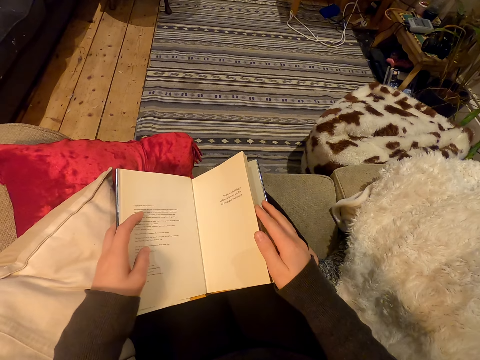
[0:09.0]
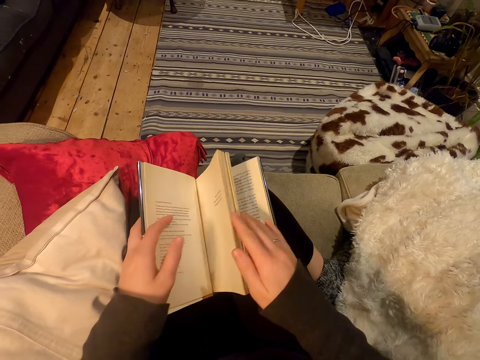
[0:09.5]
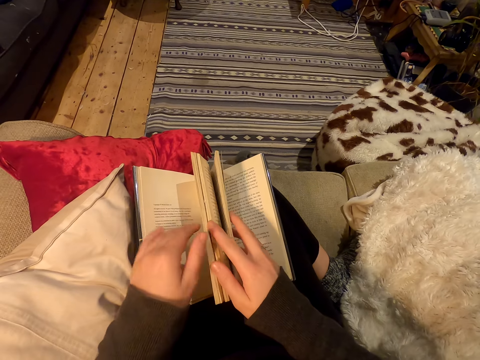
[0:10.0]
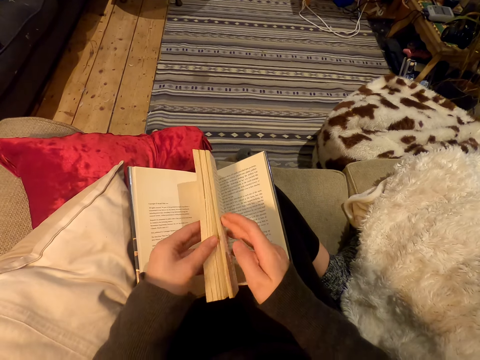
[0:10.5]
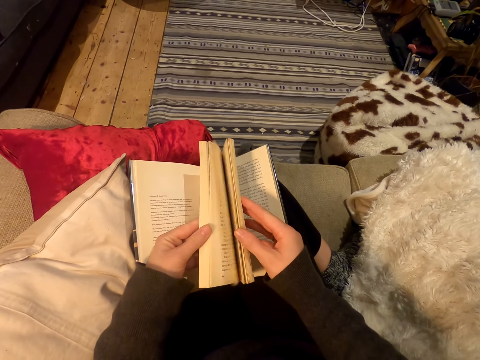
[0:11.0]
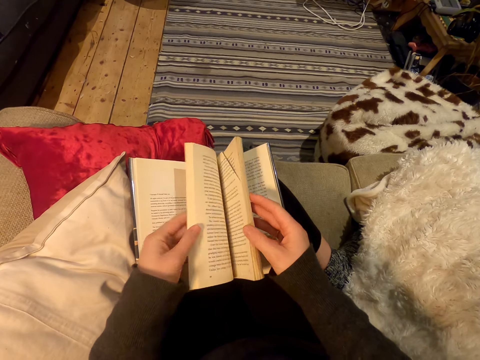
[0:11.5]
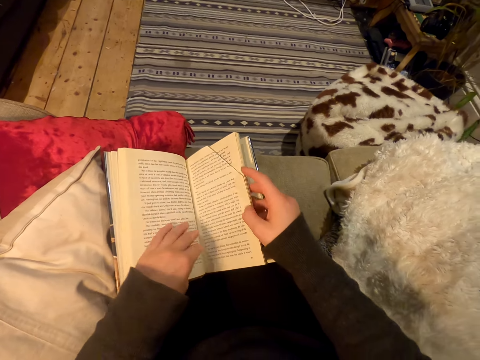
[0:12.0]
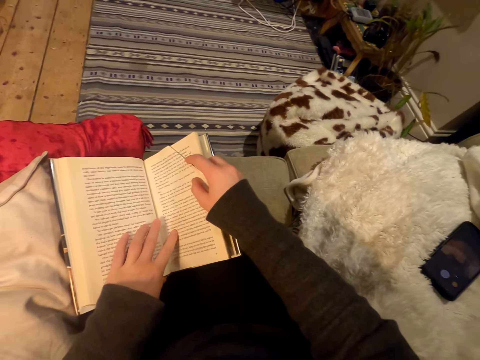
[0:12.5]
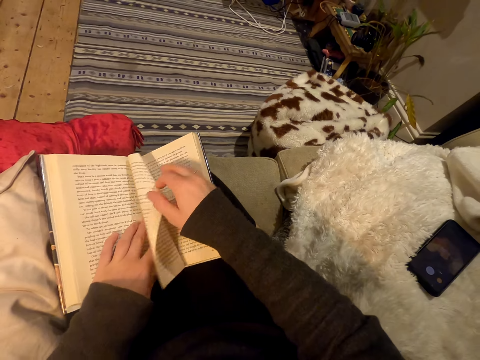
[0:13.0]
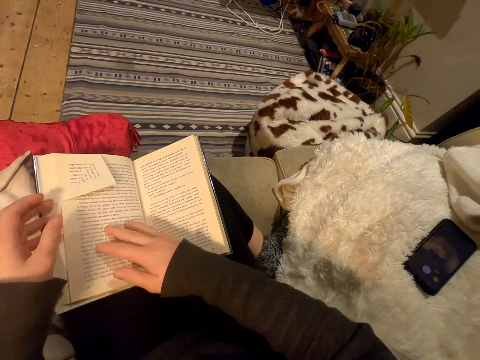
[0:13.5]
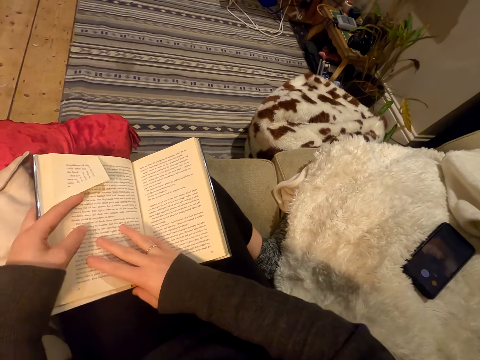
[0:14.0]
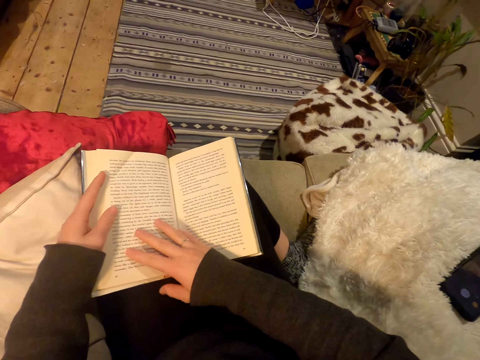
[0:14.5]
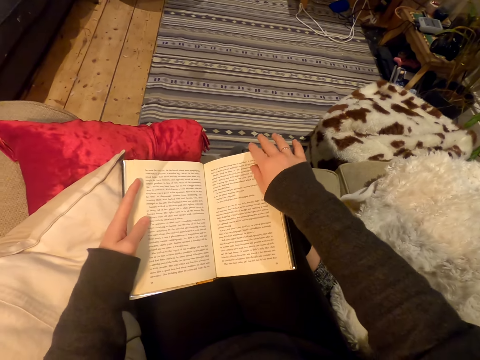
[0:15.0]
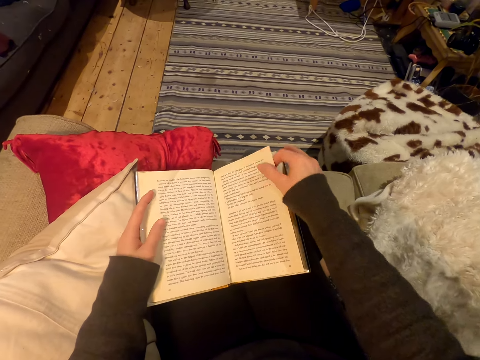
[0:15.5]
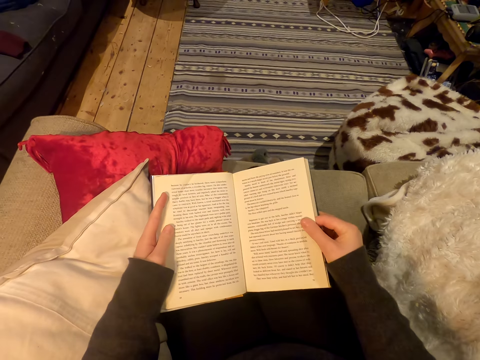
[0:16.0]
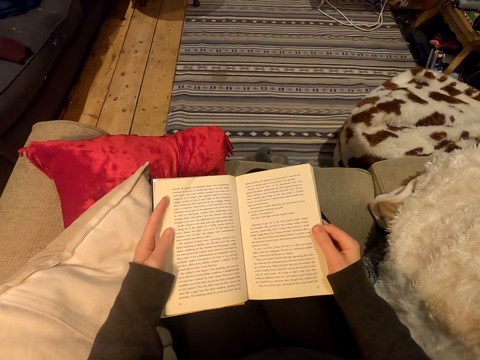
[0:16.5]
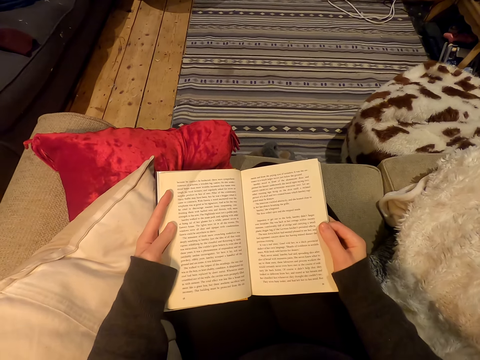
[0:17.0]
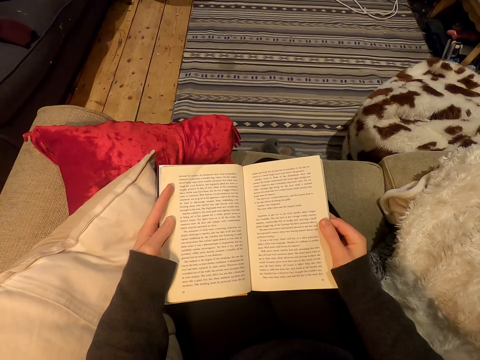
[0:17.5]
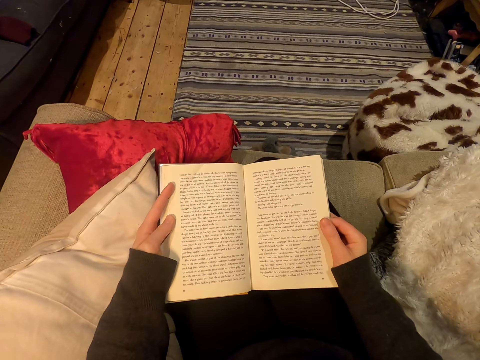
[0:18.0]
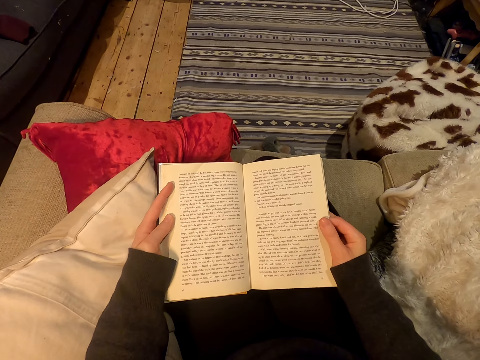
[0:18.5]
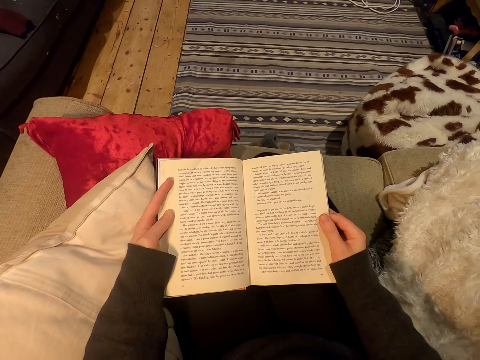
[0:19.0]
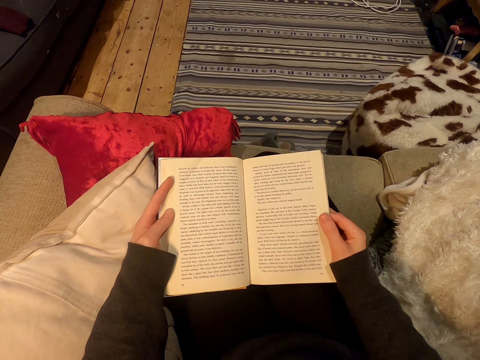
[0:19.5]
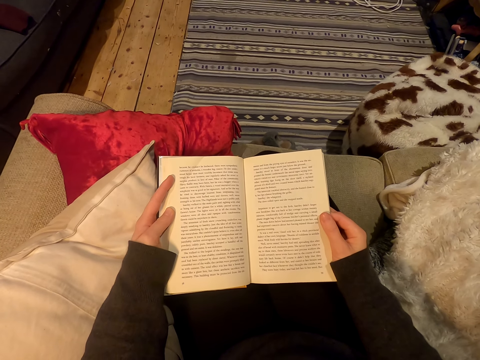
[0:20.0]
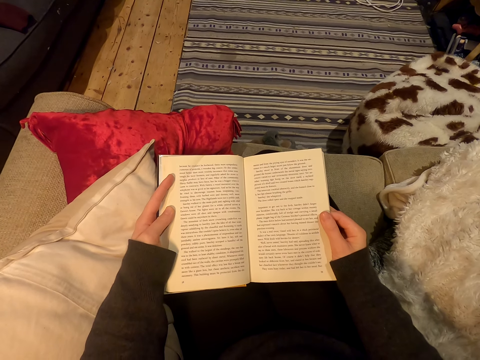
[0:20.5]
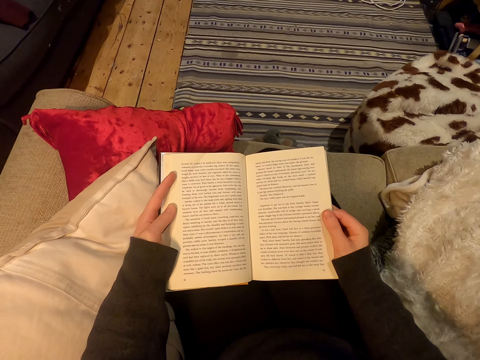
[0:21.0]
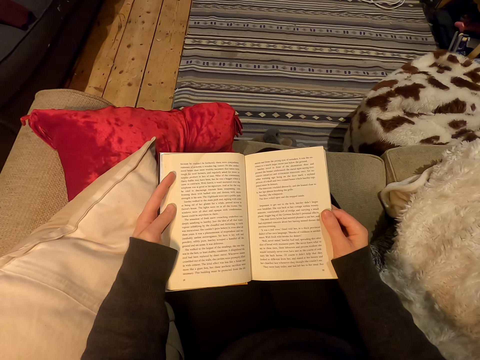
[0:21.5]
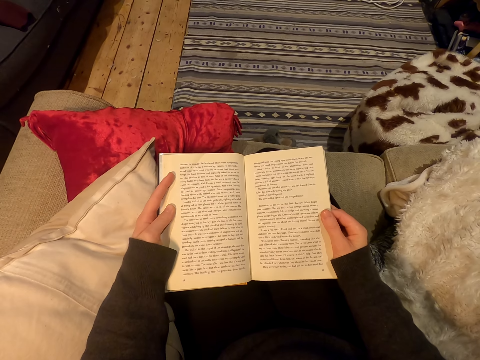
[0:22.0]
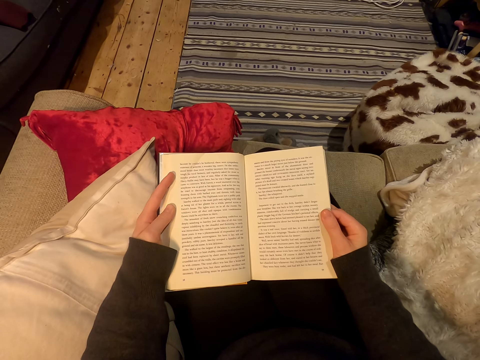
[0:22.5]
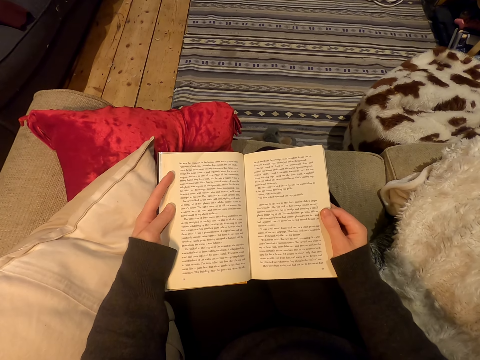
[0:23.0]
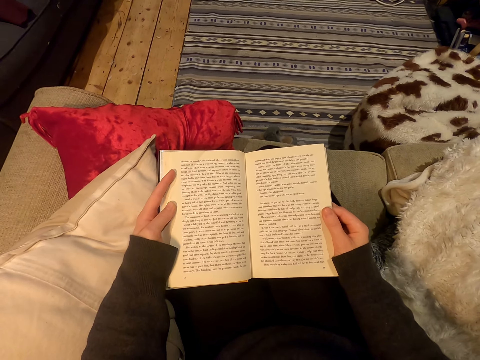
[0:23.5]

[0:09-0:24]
The camera wearer peruses the book. They unfold a page. They hold the book. They read the book while on the sofa.

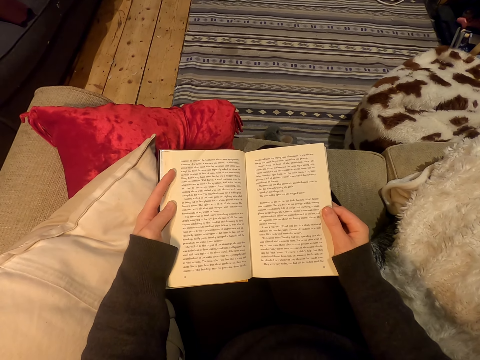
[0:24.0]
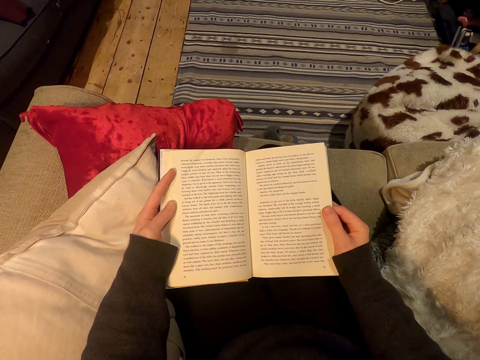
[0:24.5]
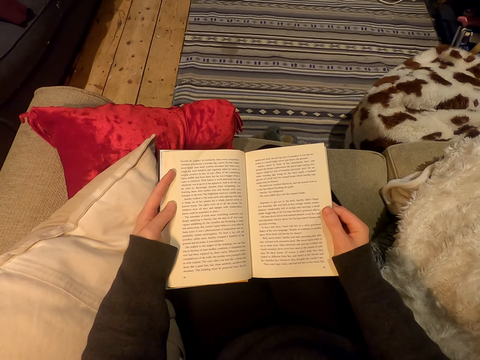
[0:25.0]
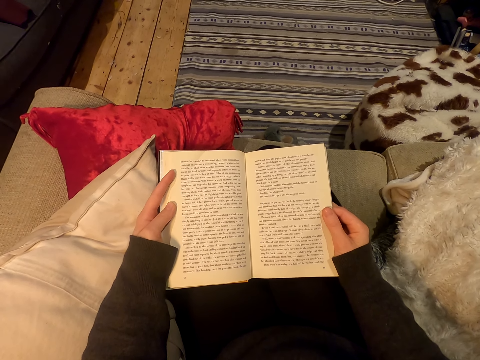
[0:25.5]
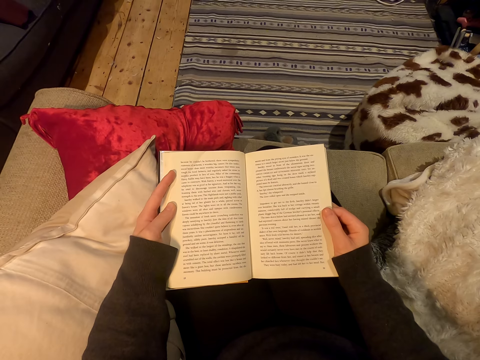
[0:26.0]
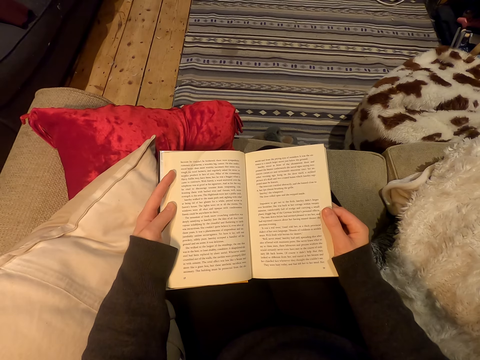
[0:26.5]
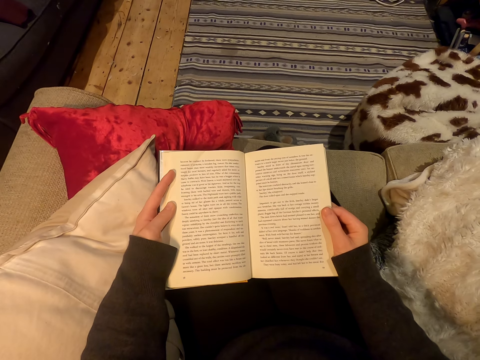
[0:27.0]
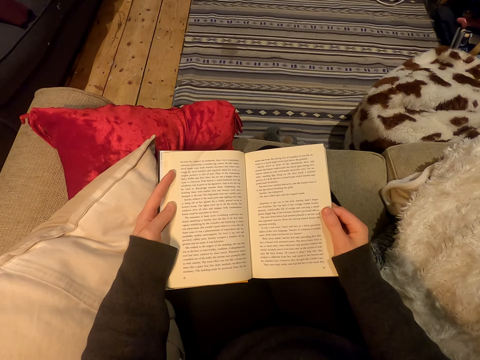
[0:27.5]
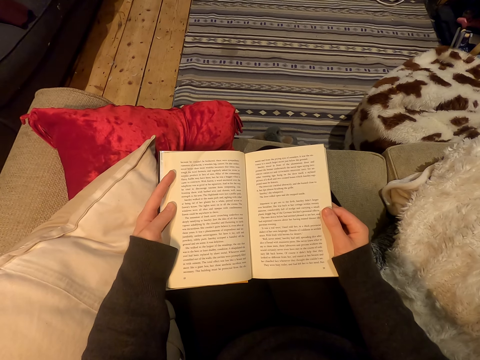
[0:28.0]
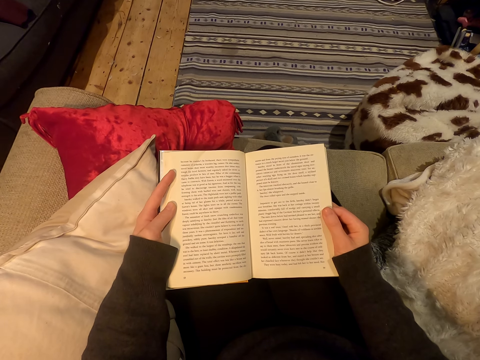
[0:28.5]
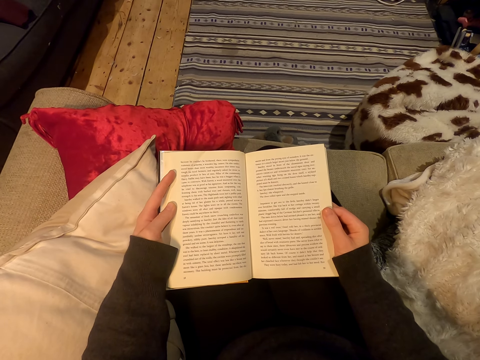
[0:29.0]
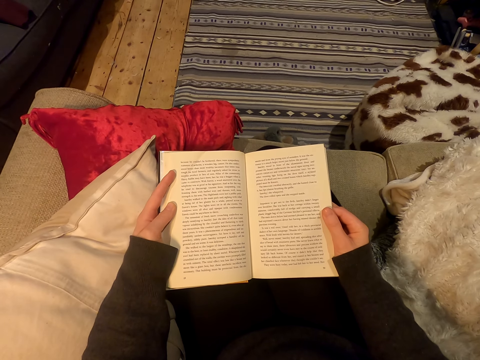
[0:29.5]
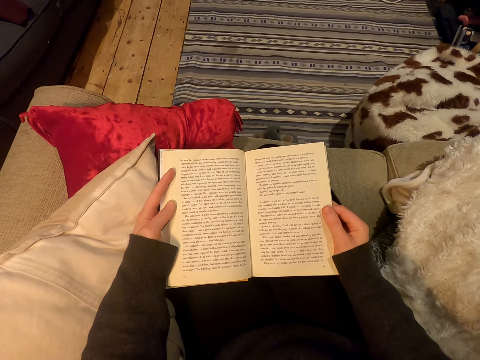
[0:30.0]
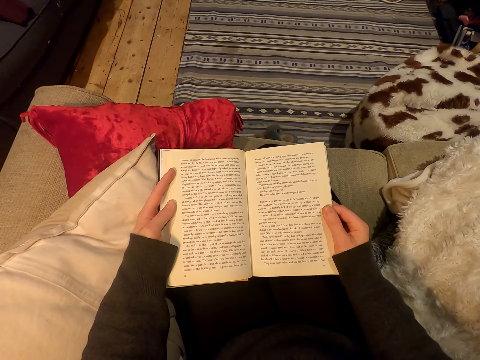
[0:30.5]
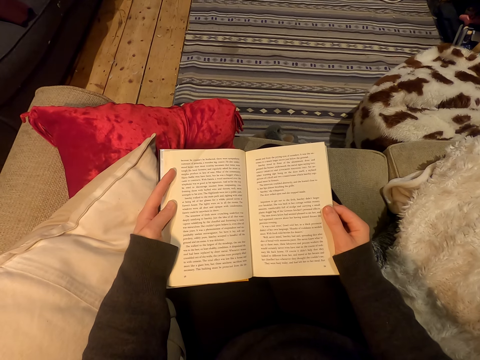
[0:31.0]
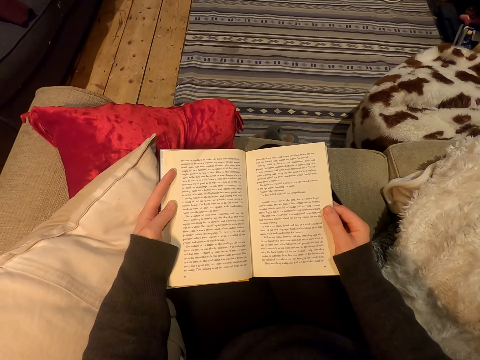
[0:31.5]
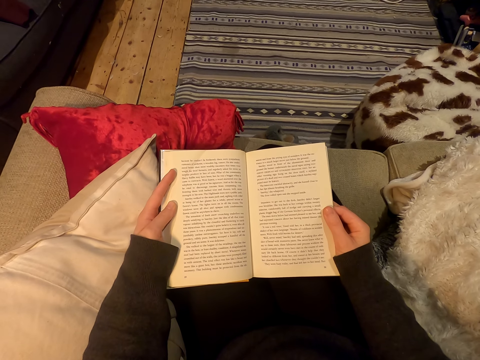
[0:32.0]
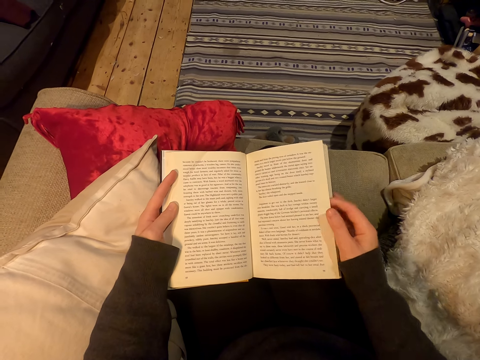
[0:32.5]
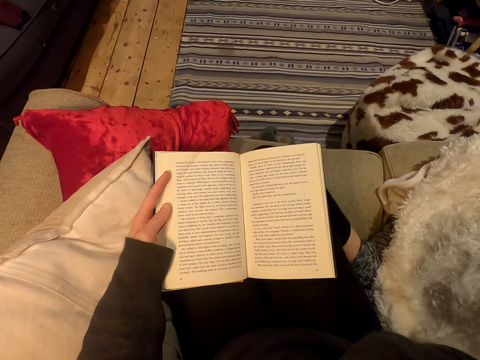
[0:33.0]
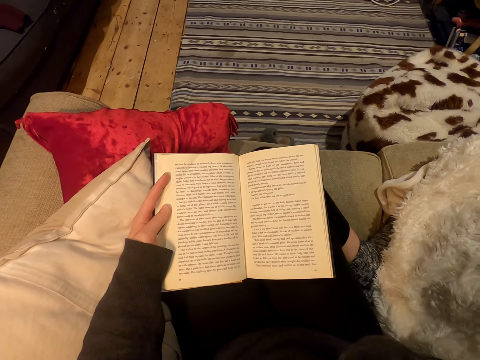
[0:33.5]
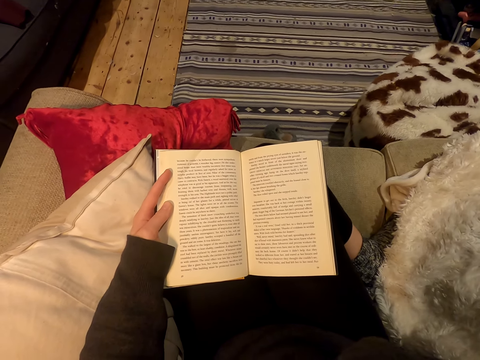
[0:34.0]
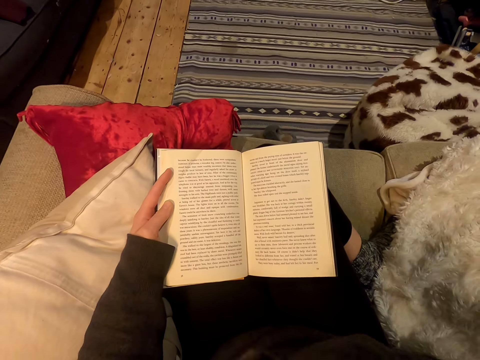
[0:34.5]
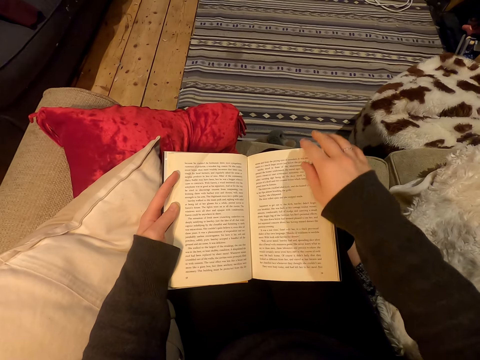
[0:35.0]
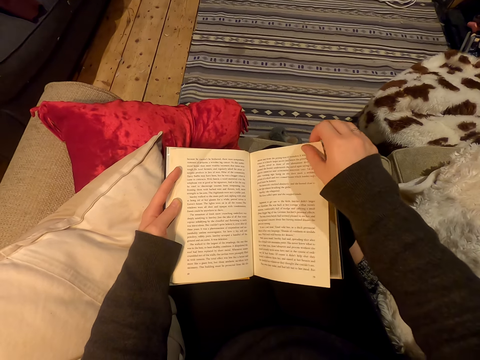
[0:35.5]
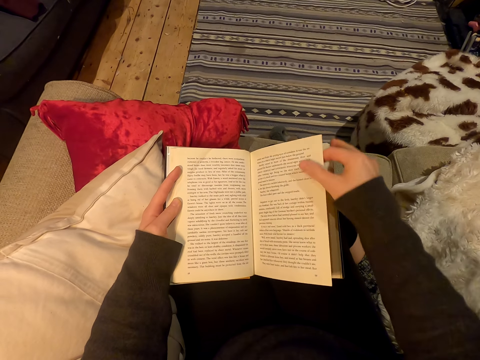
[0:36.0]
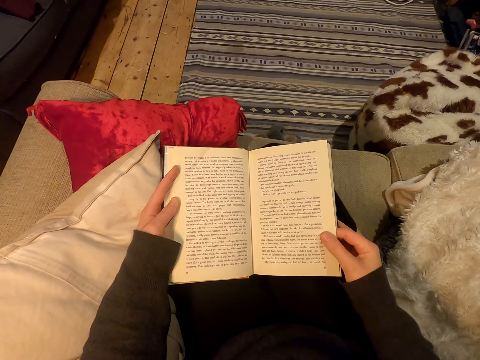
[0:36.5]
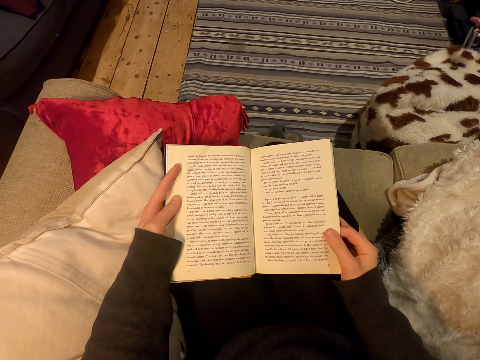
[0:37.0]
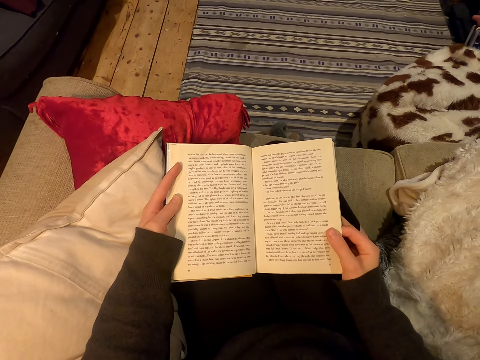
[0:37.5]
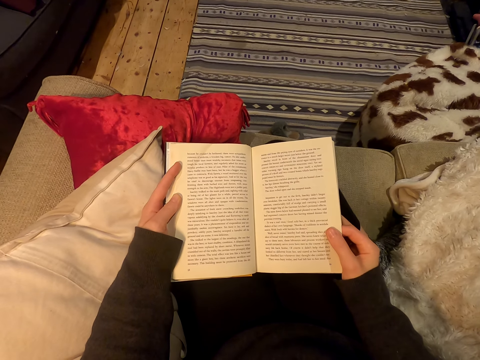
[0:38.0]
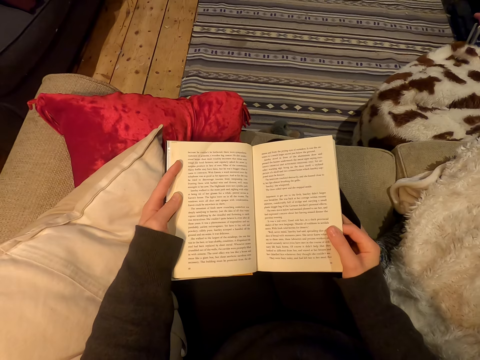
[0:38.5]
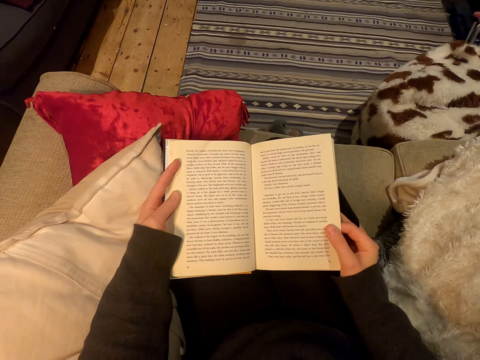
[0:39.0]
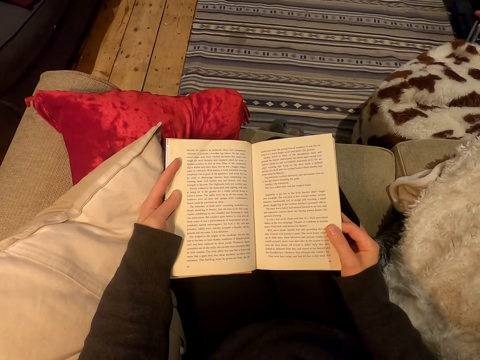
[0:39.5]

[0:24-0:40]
The camera wearer lifts an arm. They lower the arm. They hold a page.
